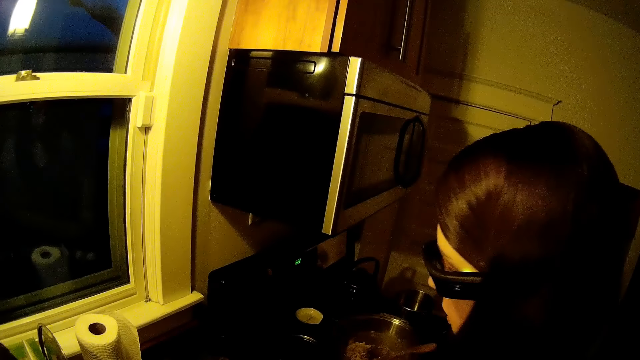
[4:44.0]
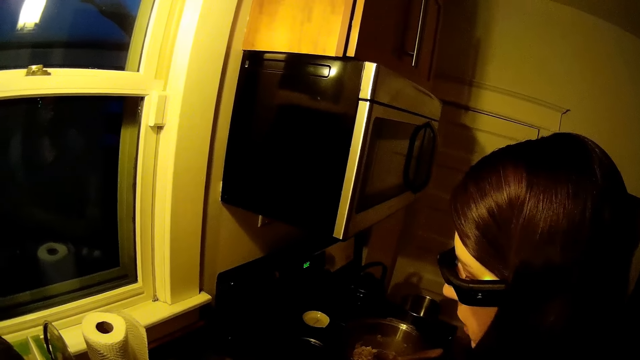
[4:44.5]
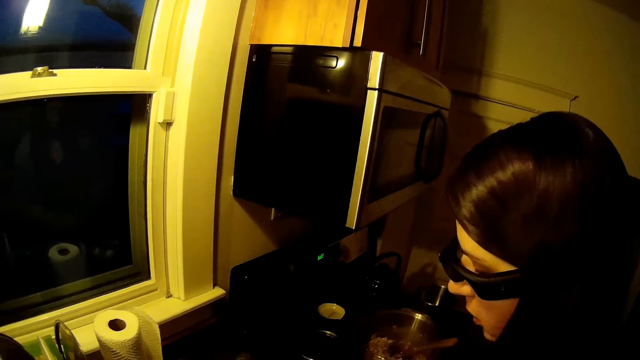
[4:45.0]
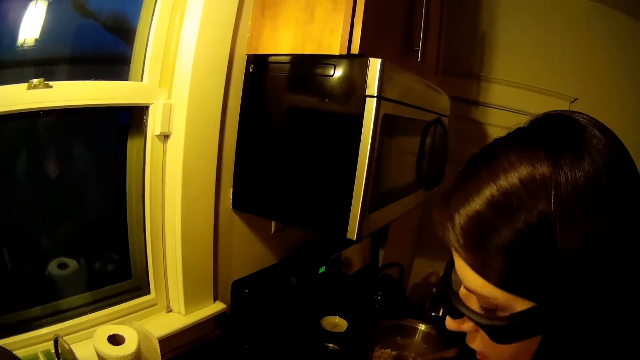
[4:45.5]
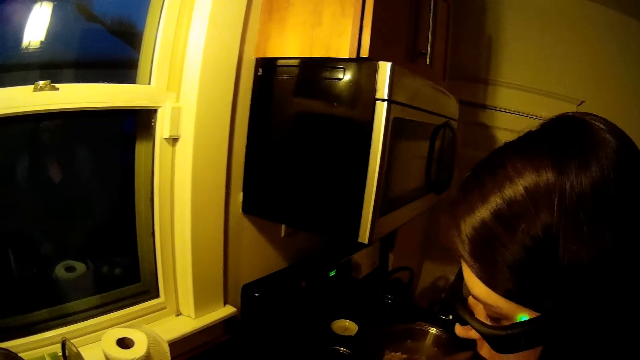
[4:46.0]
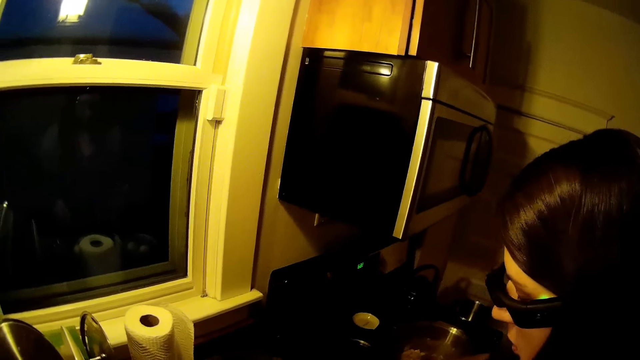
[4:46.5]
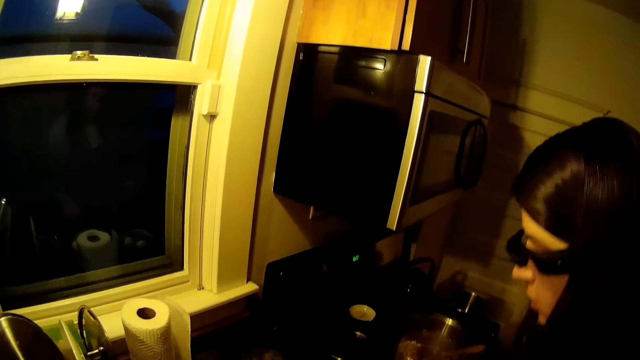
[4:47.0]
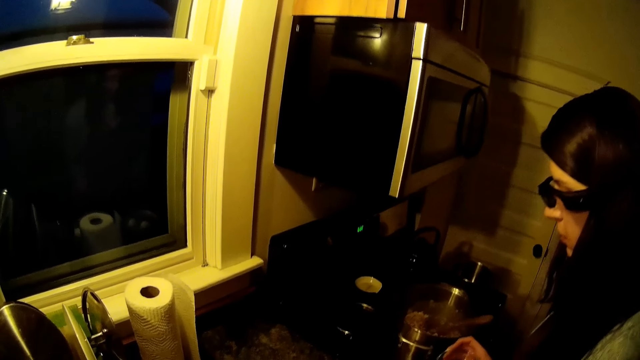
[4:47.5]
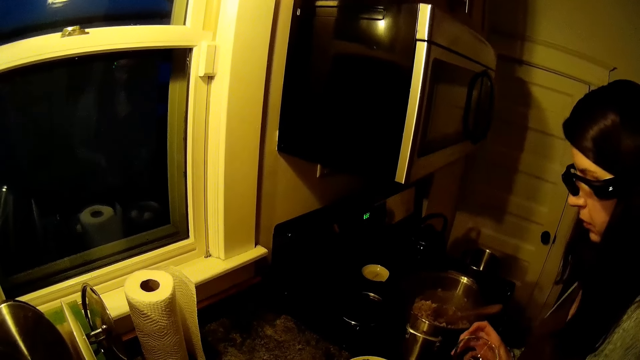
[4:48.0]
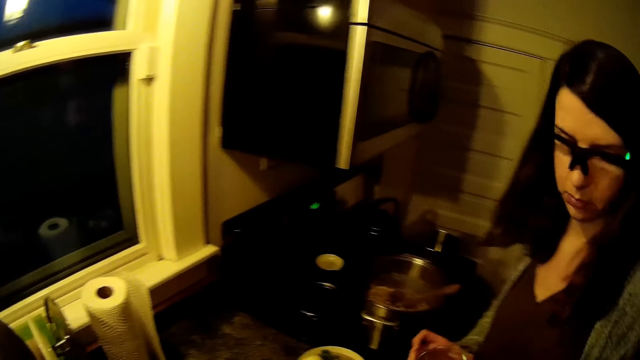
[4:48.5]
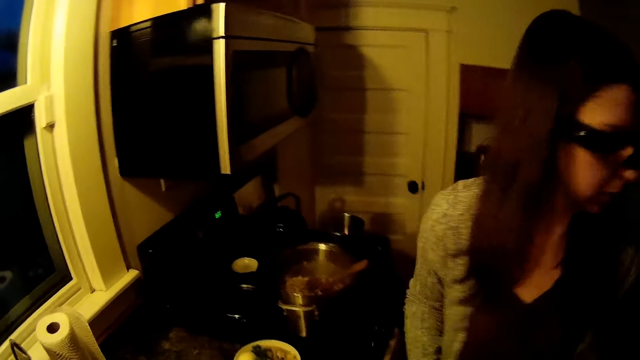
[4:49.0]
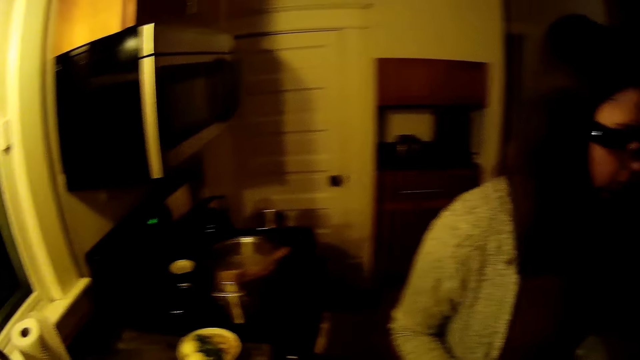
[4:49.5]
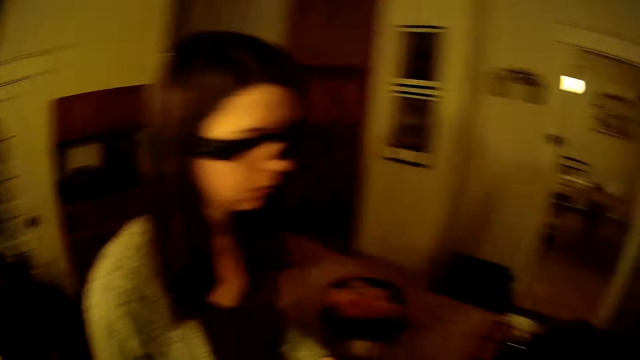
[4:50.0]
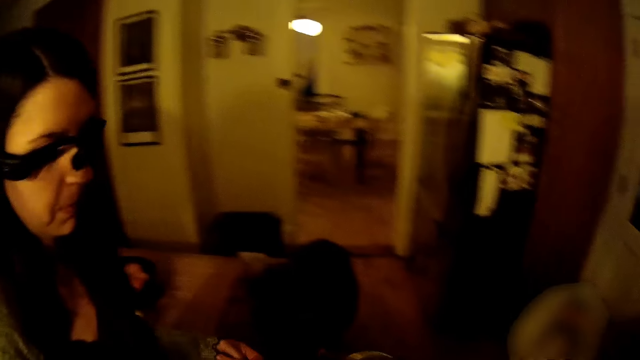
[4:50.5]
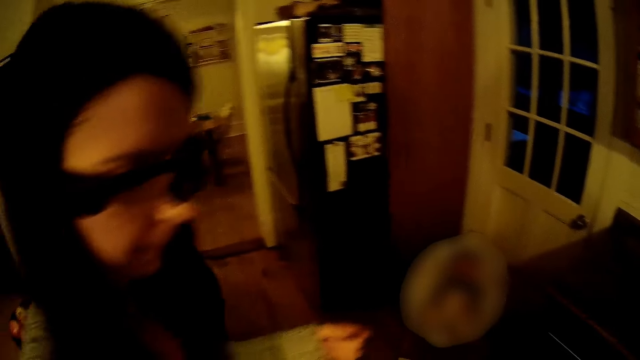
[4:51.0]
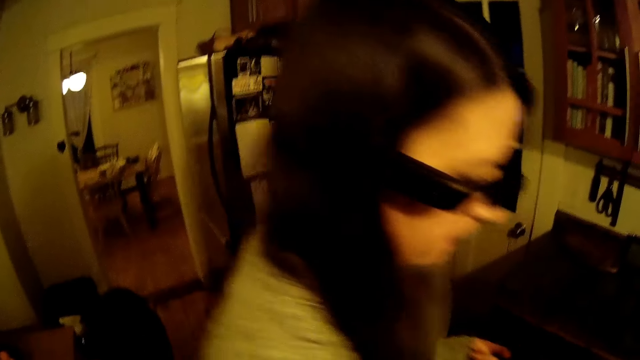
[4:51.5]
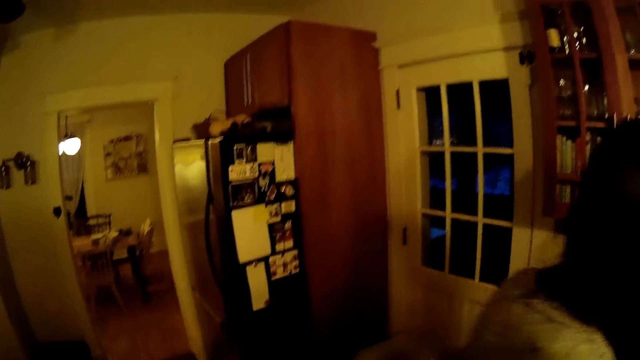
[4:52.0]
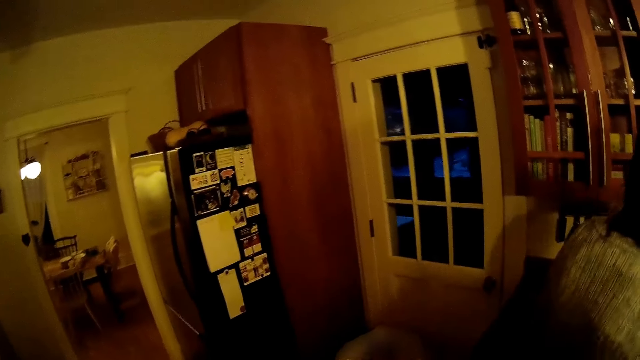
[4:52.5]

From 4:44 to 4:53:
A woman turns around.

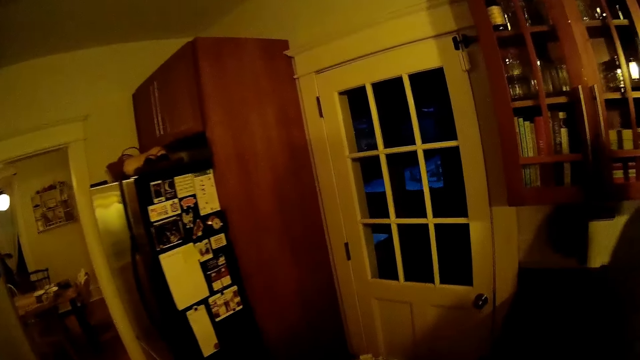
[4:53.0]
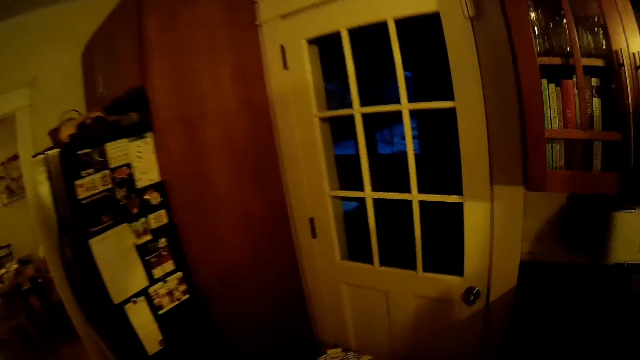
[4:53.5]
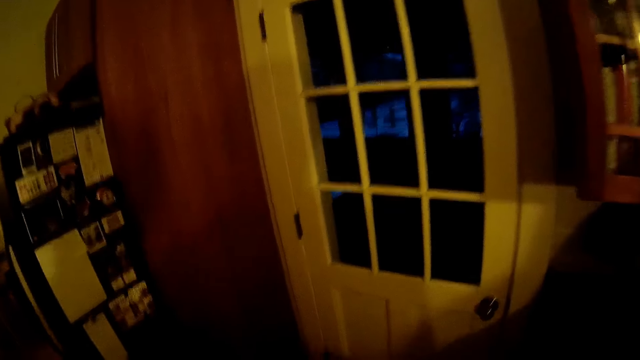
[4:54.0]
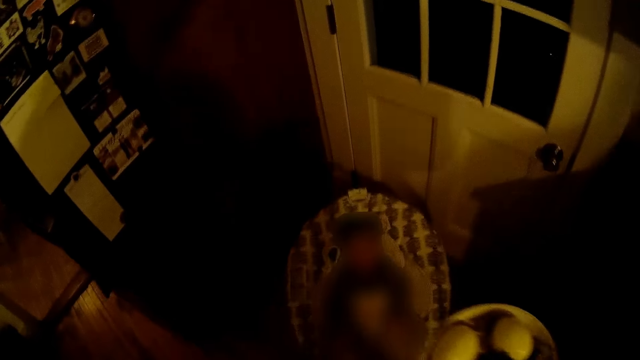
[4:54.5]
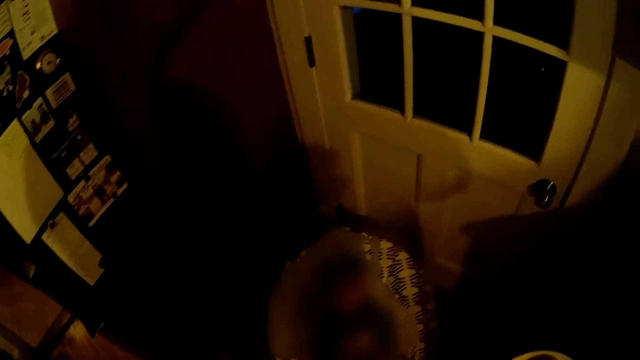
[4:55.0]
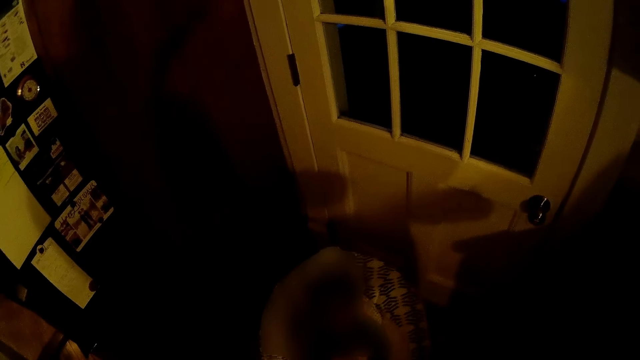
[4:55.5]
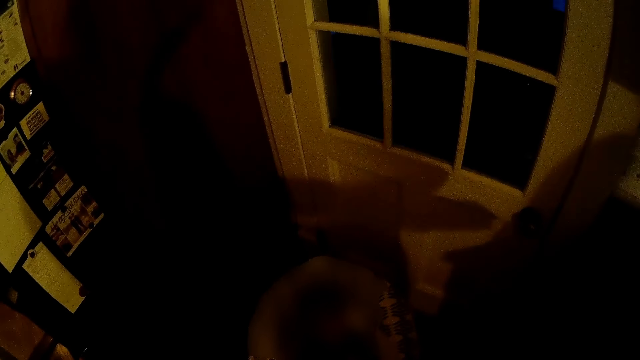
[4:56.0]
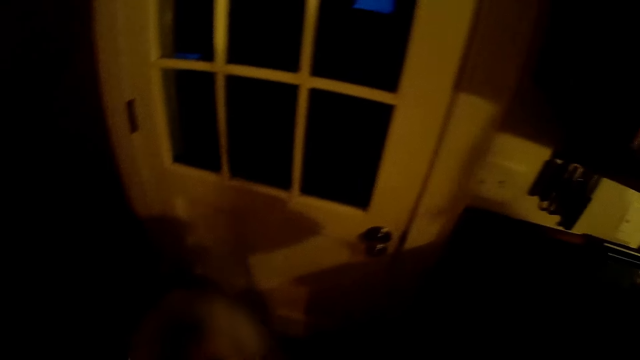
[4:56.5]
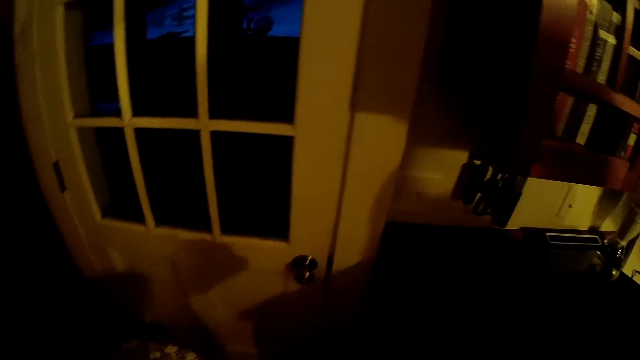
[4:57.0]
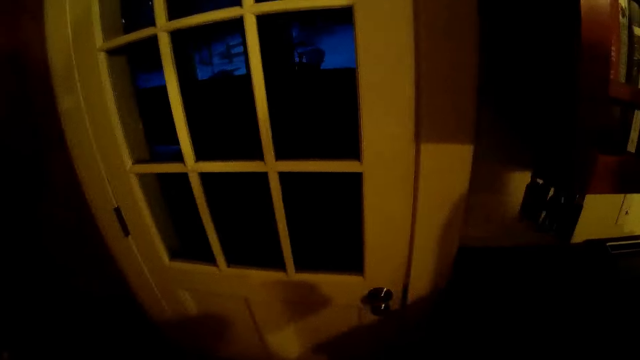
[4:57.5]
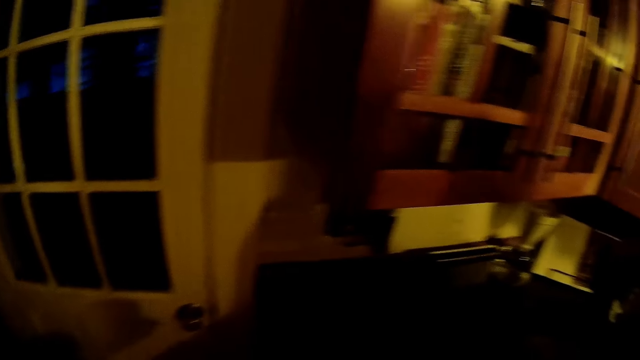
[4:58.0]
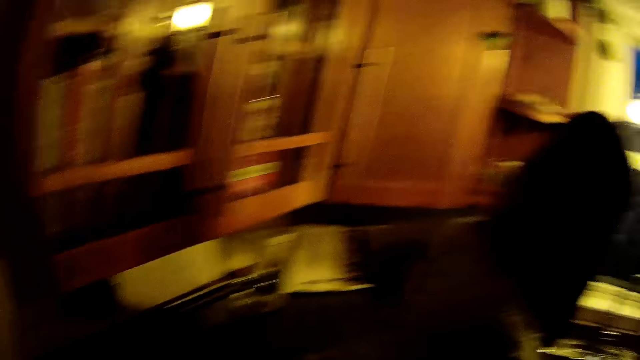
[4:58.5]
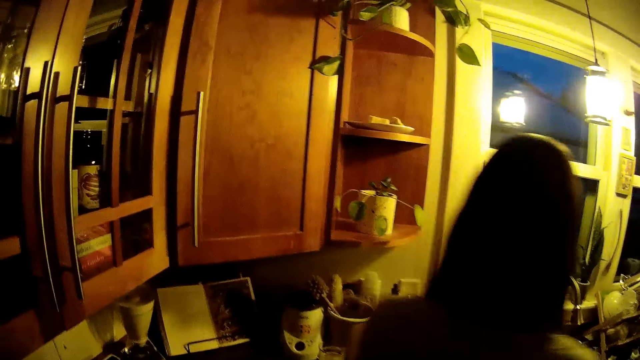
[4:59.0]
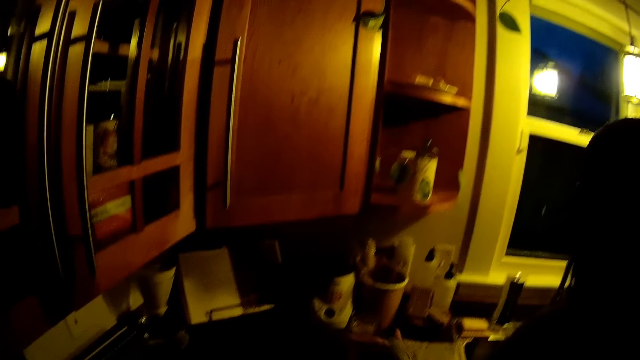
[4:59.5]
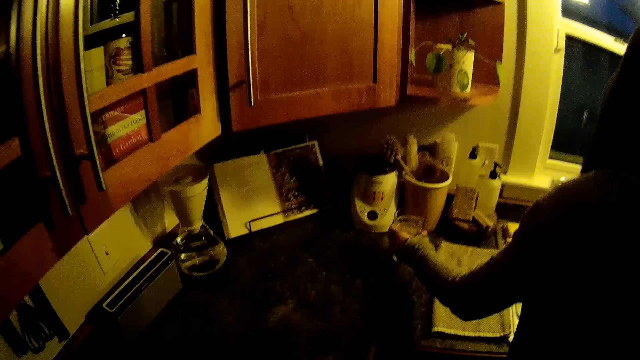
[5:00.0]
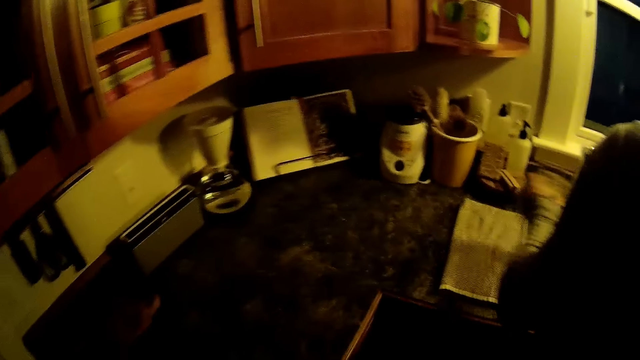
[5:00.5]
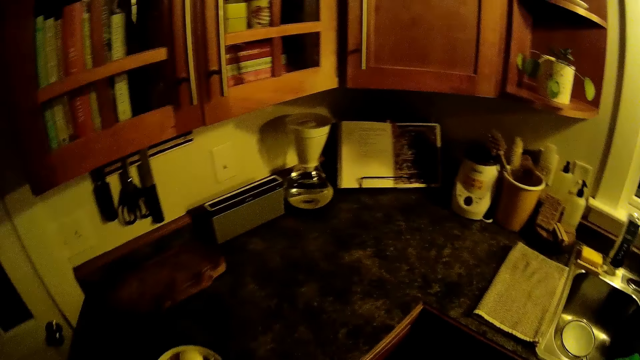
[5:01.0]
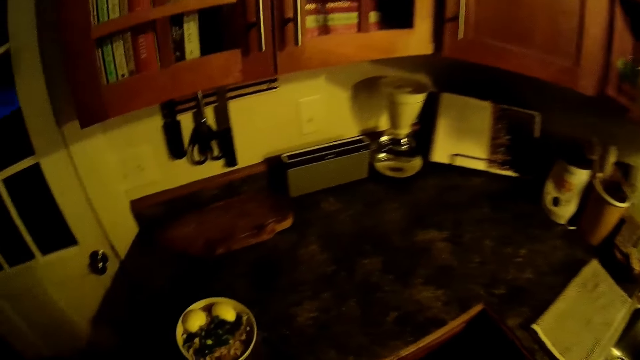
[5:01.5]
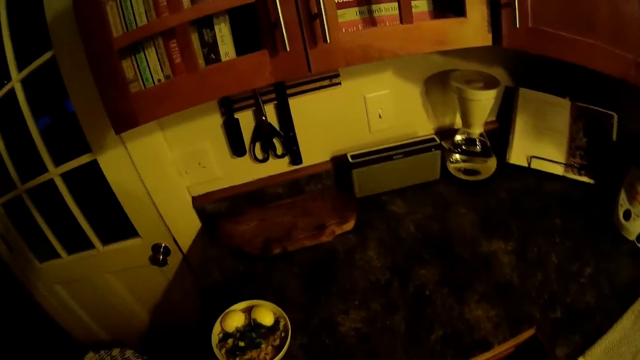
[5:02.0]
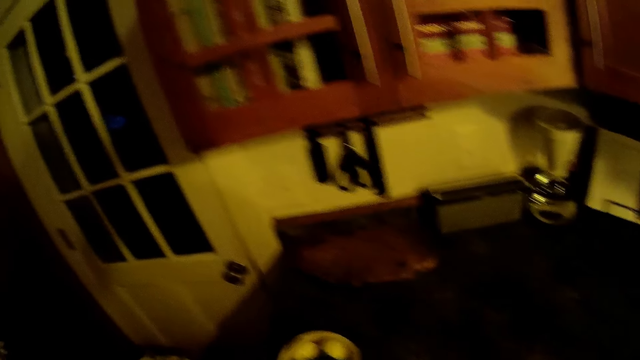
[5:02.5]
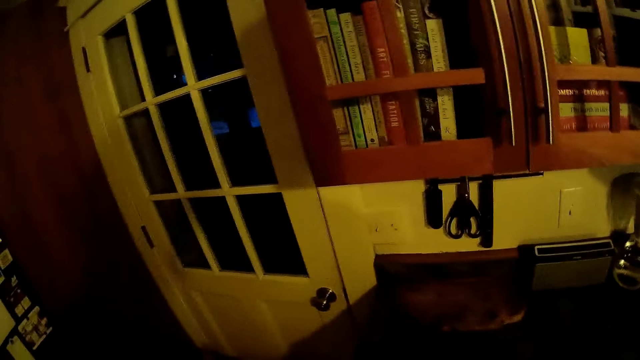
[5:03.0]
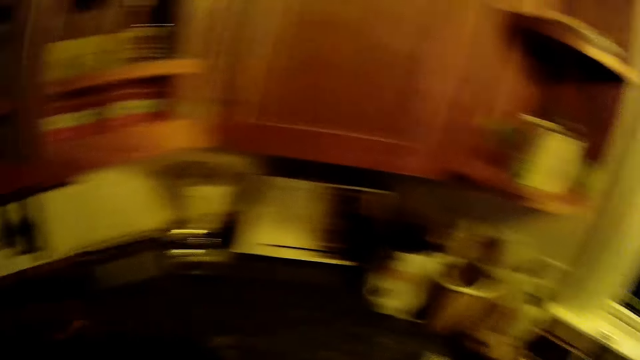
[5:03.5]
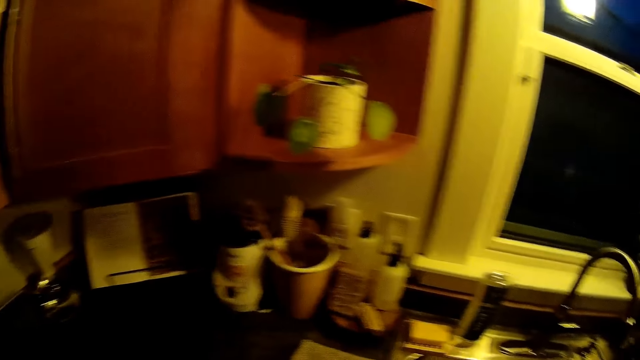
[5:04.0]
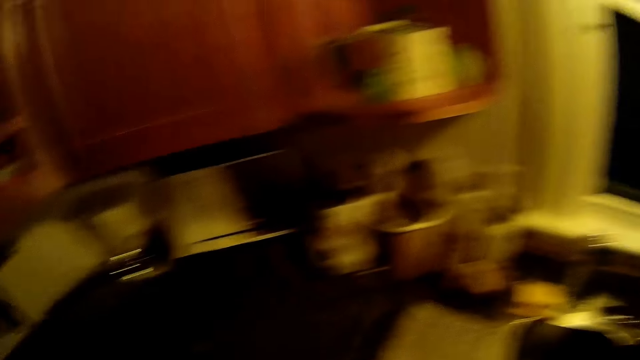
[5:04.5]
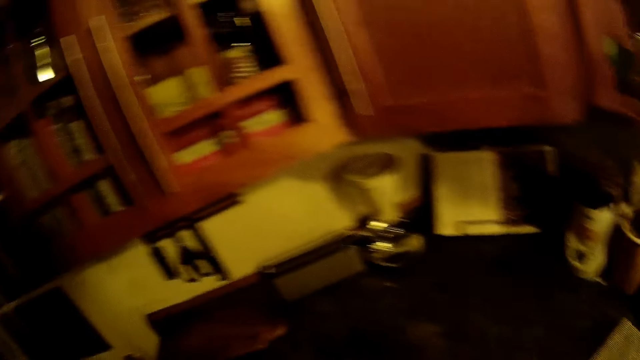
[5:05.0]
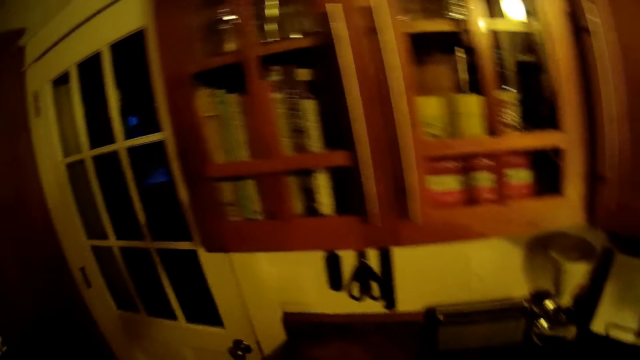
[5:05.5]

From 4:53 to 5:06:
The camera wearer holds a dish with his right hand. The woman picks up a glass cup on the kitchen sink slab with her left hand.
